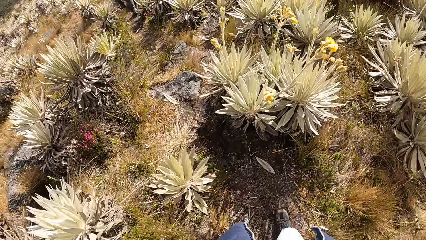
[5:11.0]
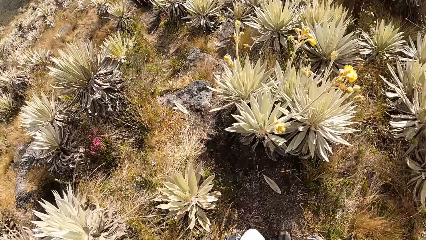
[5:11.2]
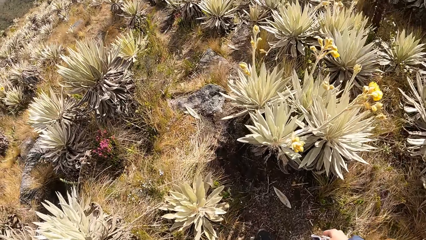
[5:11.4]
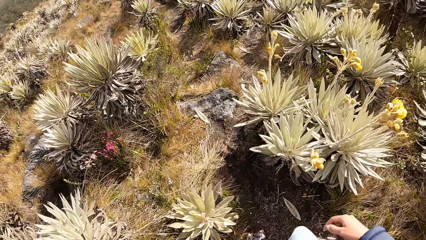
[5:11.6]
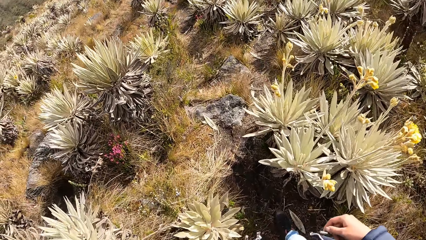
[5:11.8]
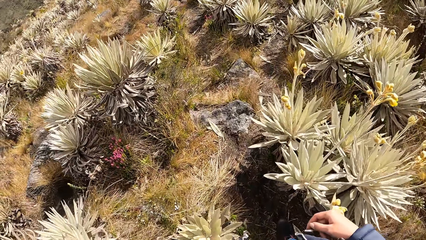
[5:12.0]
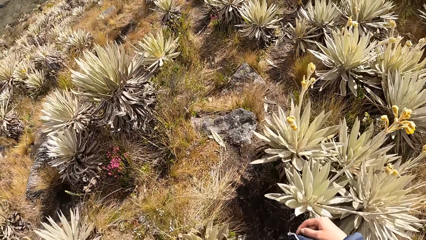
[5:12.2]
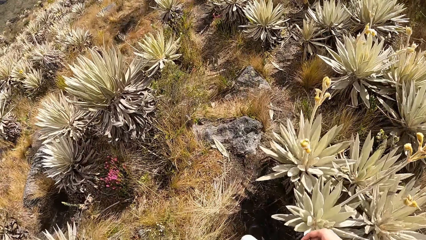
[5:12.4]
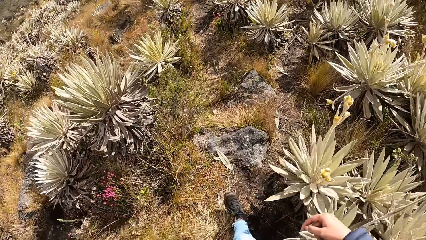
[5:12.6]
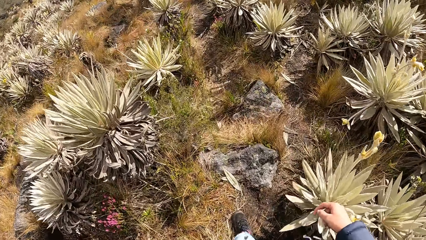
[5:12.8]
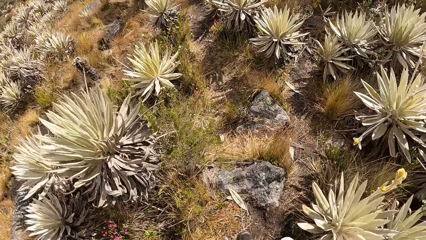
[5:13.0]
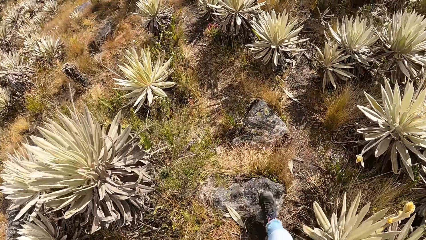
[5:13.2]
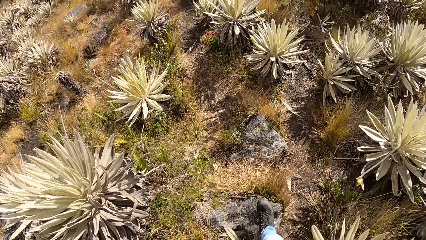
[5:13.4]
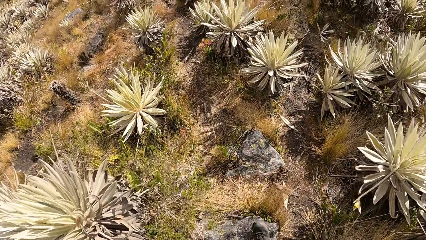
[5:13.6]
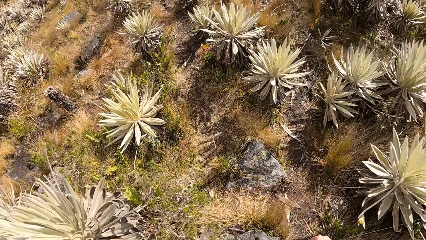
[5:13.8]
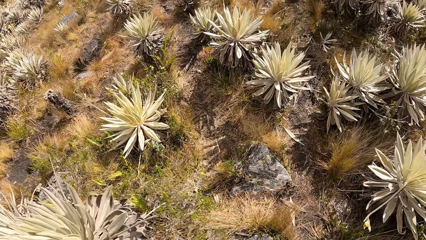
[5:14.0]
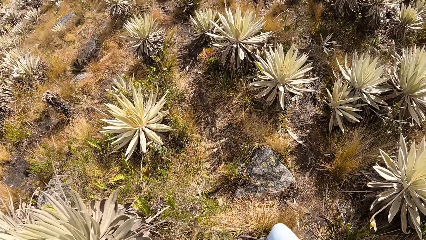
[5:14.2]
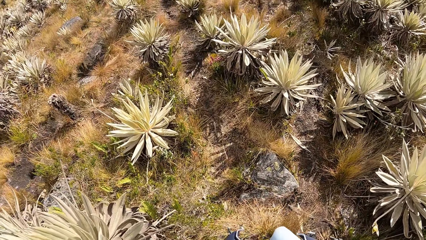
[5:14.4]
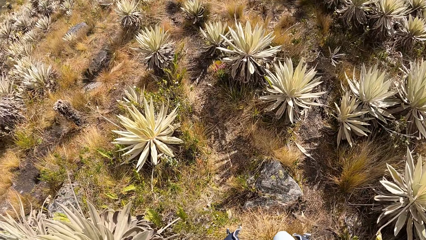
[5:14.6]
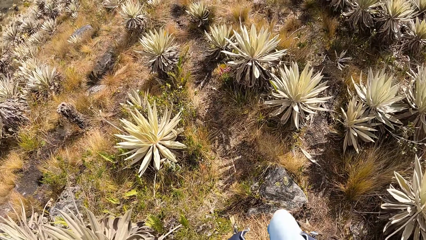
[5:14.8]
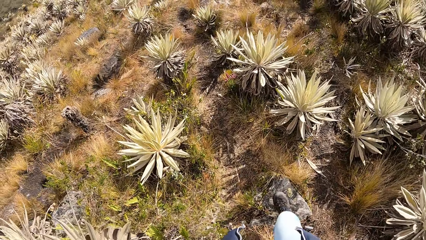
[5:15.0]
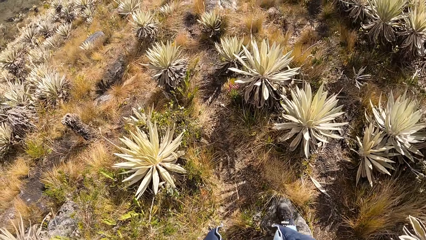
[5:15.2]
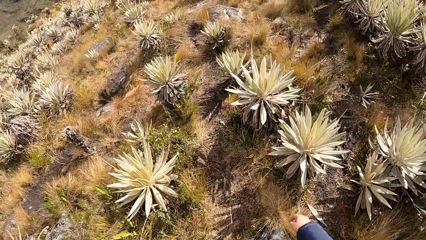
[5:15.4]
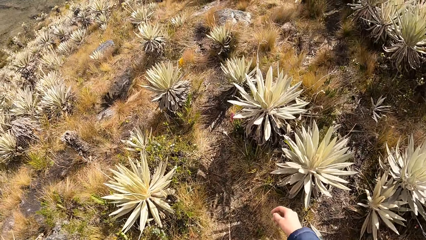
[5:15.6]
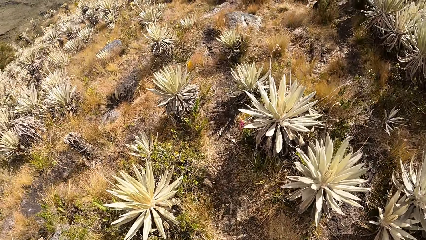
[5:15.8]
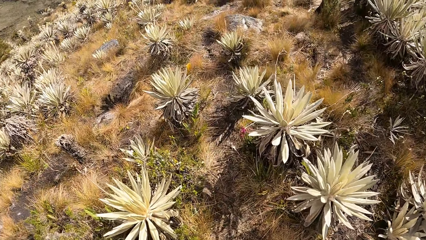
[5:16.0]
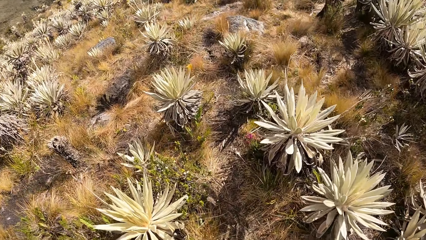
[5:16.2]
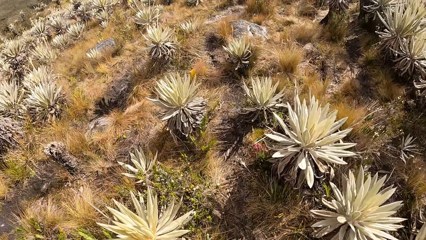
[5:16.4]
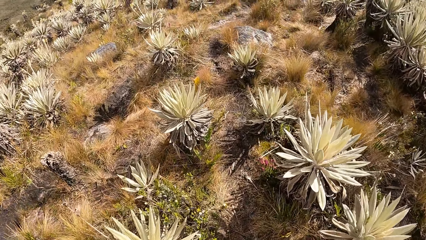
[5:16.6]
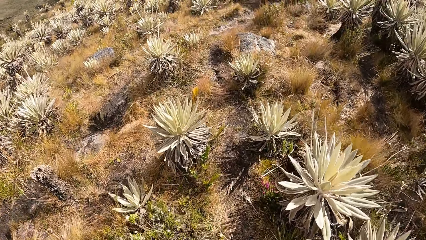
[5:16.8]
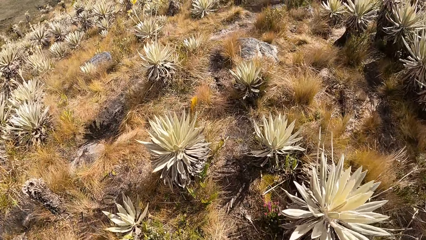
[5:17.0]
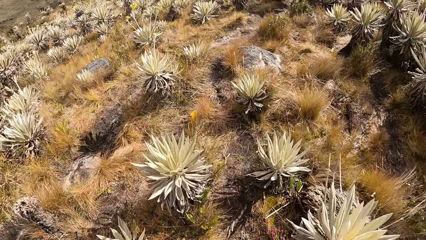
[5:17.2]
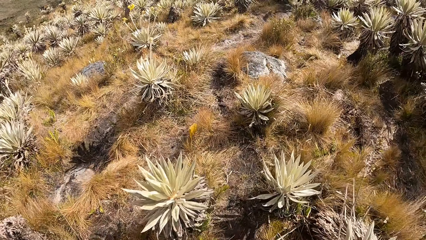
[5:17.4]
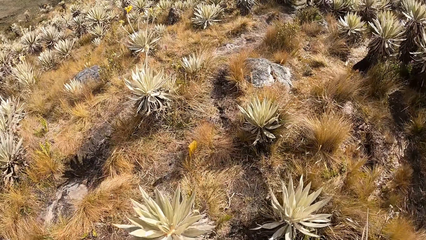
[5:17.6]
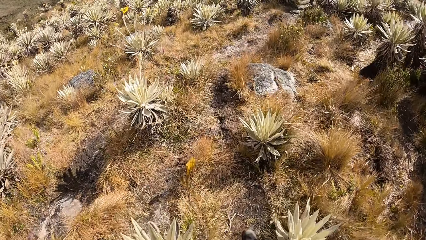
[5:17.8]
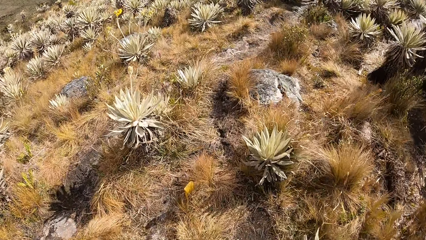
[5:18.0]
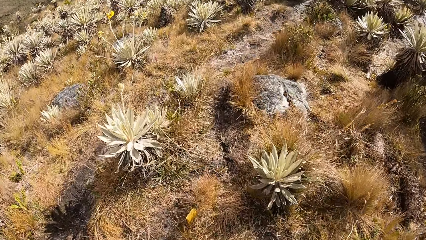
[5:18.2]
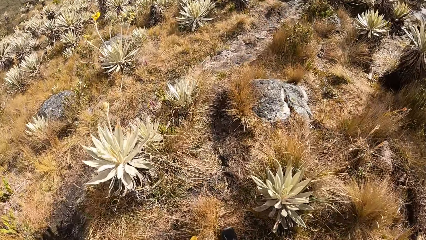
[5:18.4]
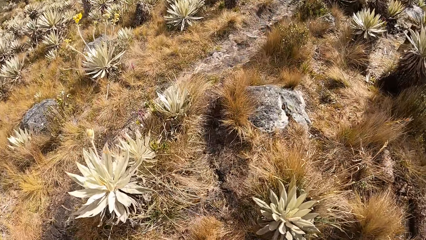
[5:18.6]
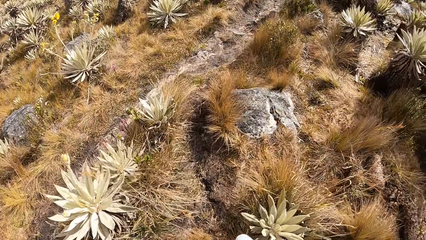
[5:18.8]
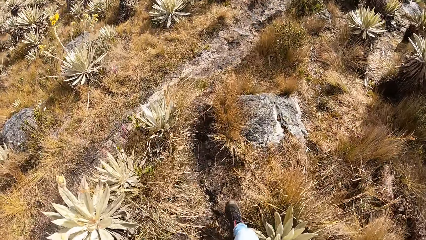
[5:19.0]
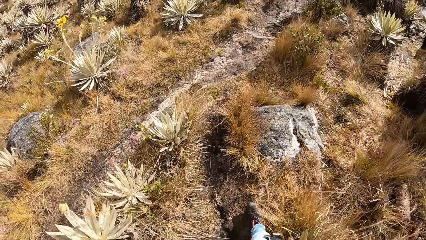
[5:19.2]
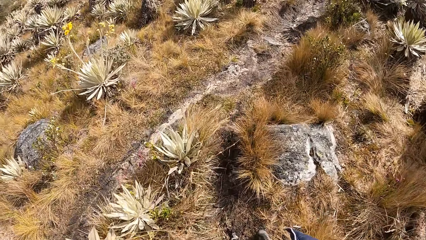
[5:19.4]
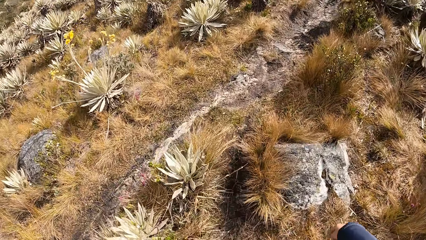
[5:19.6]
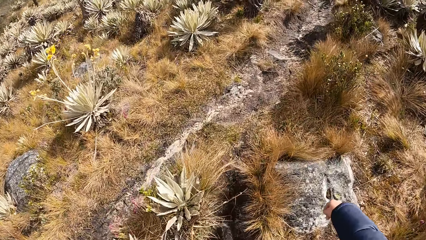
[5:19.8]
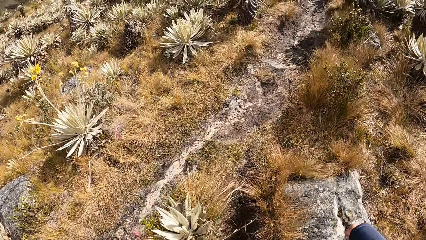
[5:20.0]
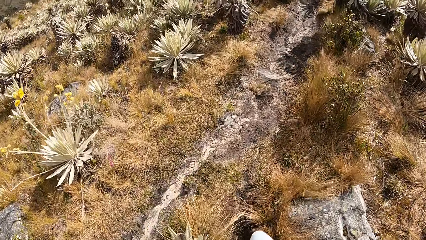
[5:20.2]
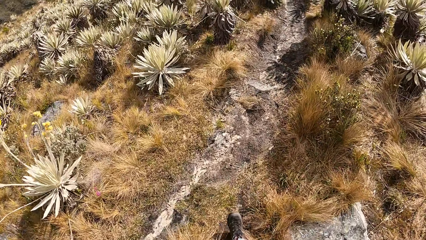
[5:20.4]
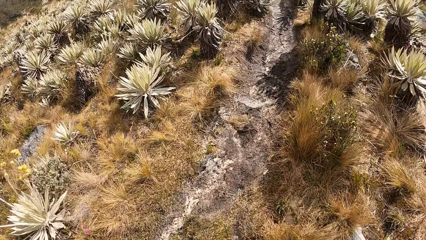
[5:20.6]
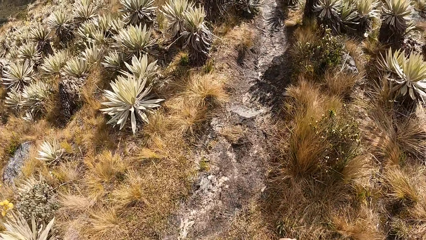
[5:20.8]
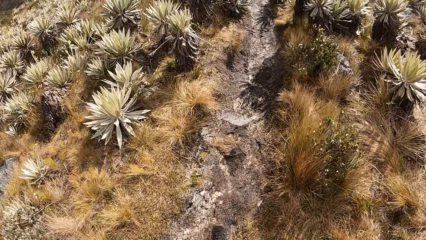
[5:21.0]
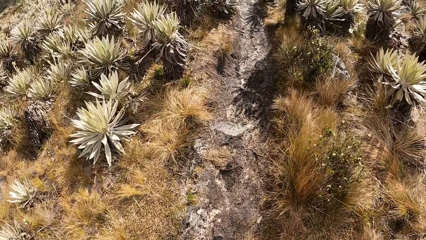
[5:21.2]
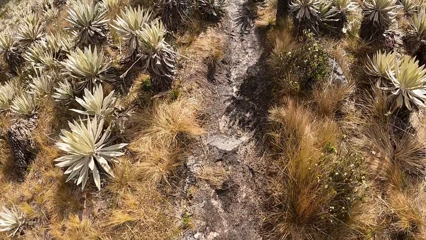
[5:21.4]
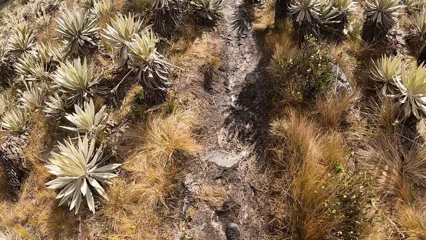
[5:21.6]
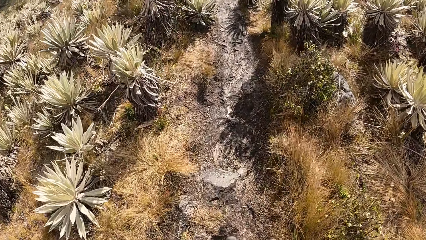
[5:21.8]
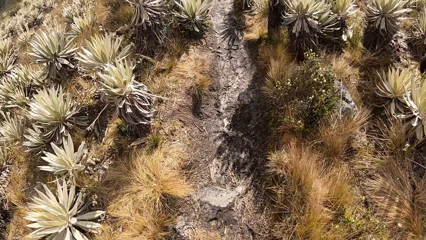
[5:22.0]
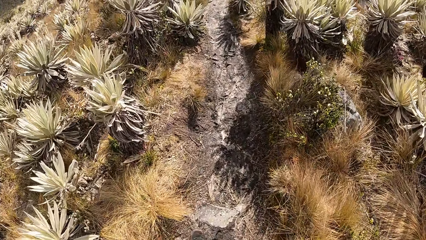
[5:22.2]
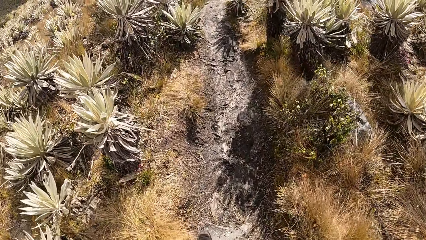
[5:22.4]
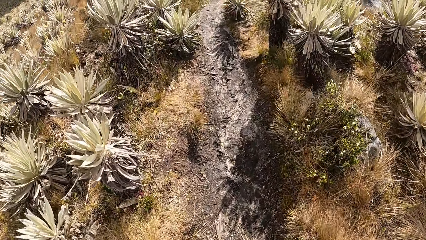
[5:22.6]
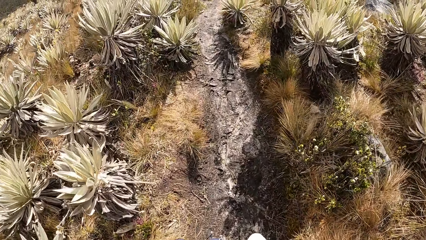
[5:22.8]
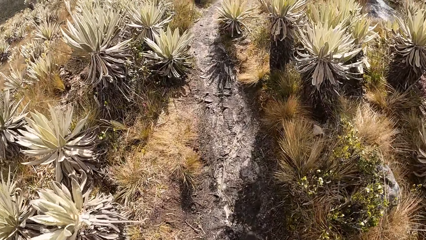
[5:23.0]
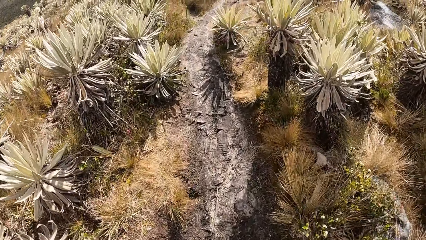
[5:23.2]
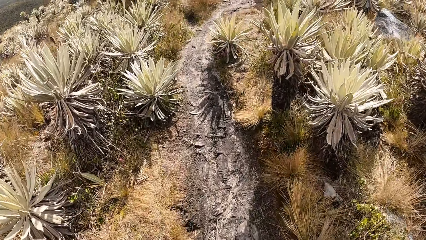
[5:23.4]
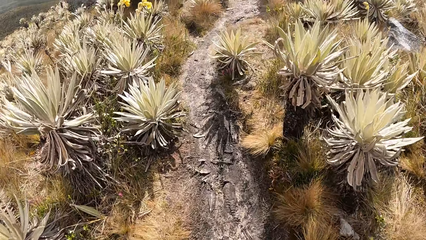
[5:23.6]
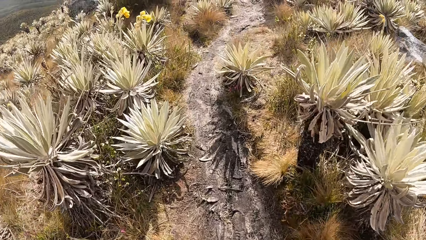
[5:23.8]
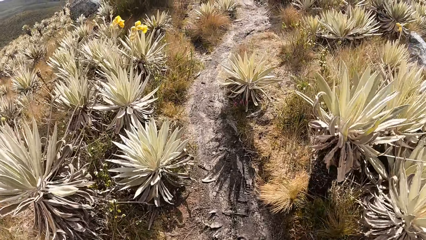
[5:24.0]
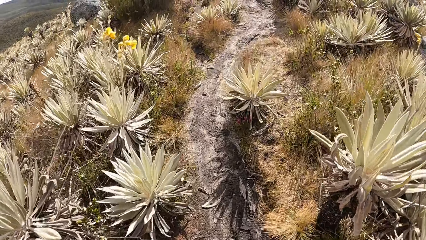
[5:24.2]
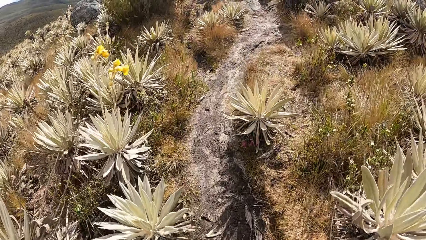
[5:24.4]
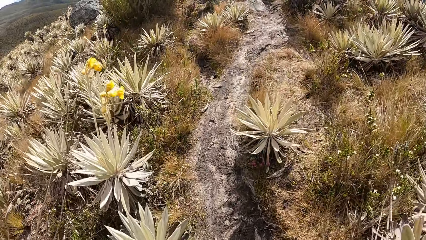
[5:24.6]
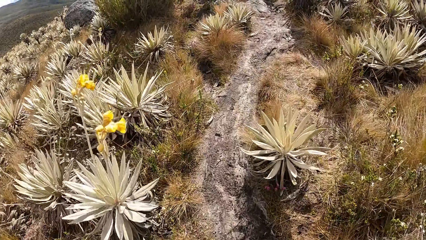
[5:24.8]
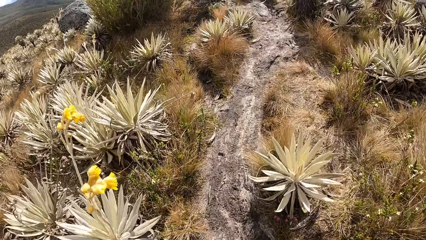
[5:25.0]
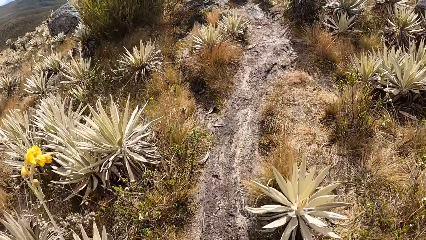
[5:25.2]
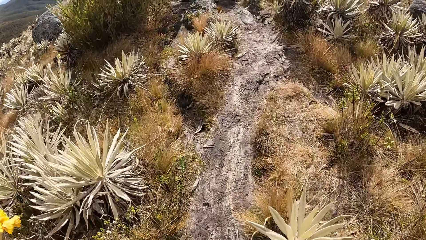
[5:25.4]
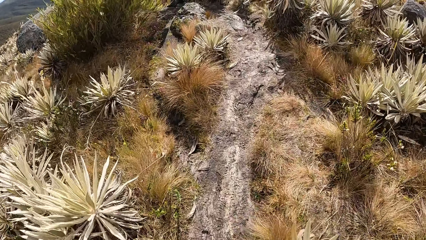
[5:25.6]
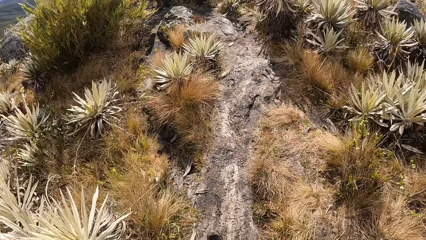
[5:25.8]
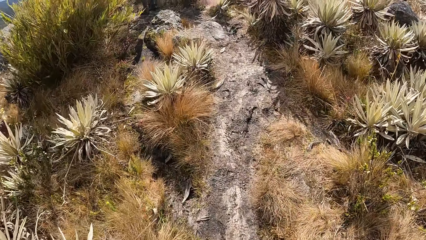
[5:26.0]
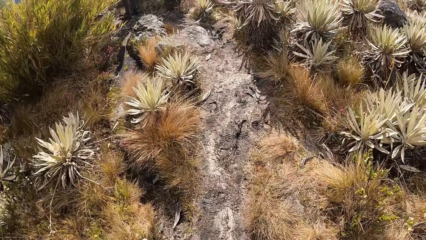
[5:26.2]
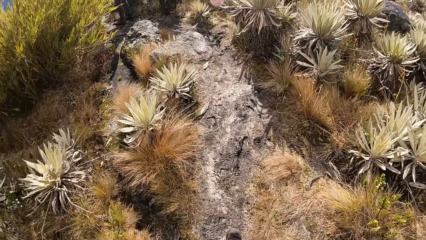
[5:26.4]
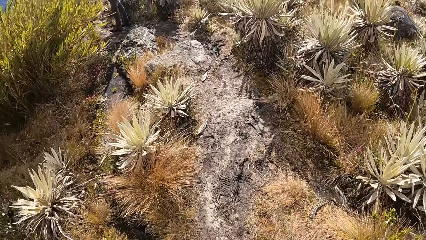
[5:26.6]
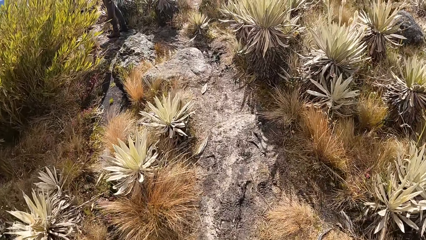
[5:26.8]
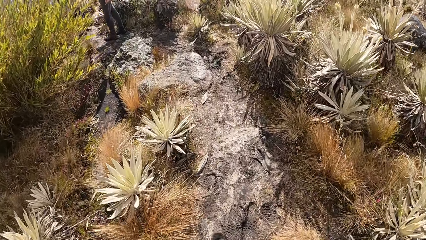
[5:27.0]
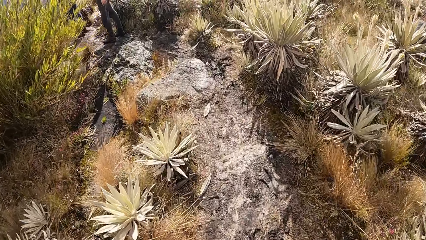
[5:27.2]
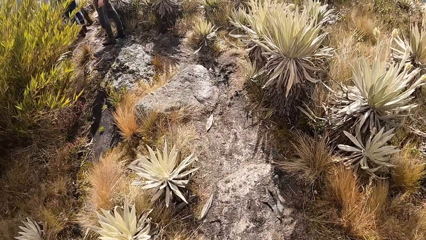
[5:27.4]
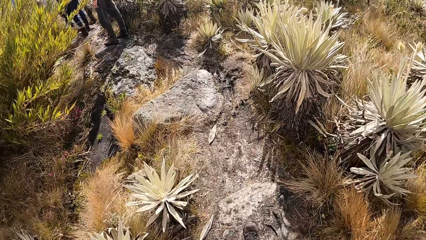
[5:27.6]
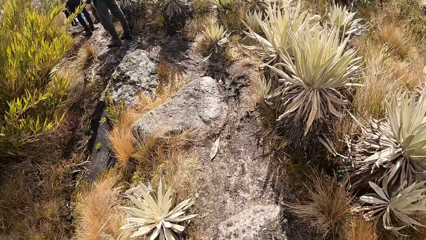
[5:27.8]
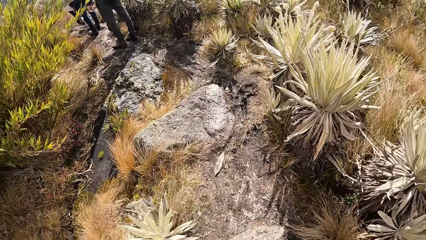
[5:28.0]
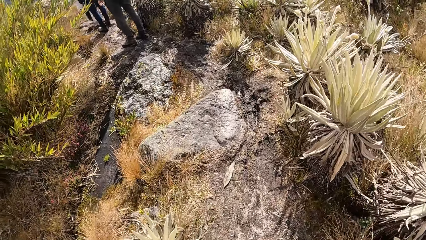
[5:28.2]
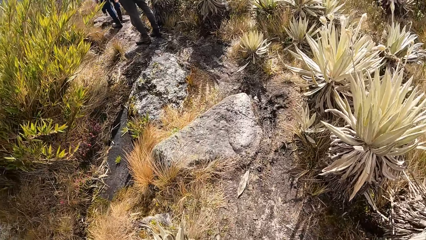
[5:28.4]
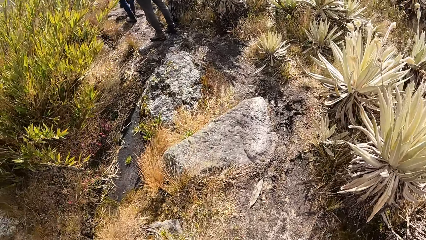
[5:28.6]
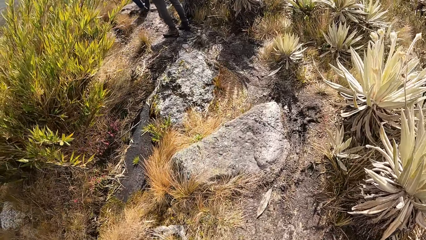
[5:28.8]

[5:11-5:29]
The camera wearer walks.
